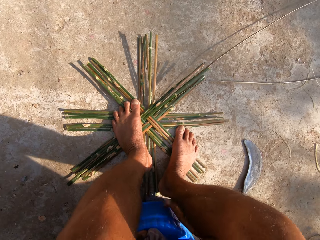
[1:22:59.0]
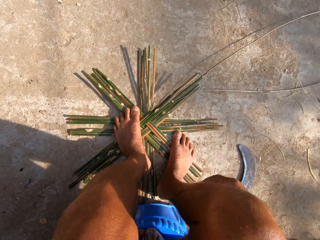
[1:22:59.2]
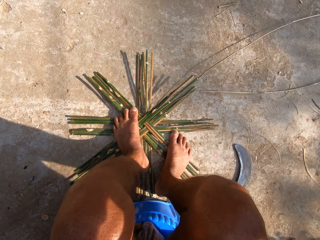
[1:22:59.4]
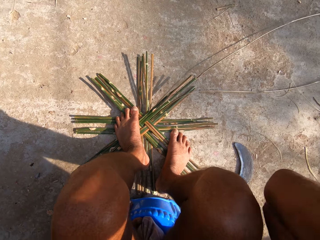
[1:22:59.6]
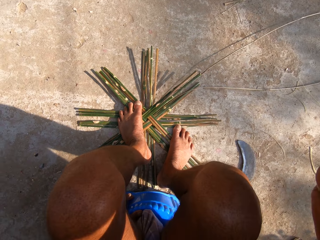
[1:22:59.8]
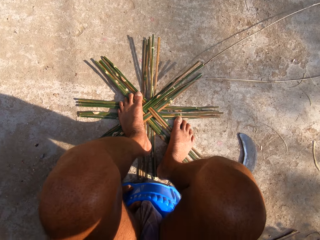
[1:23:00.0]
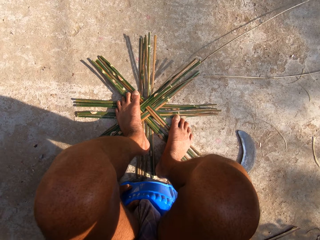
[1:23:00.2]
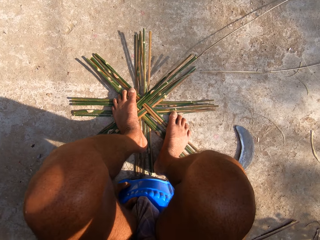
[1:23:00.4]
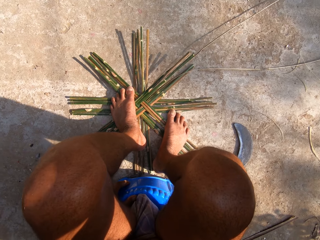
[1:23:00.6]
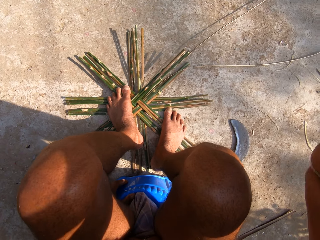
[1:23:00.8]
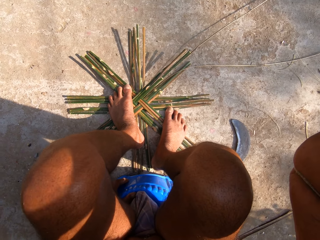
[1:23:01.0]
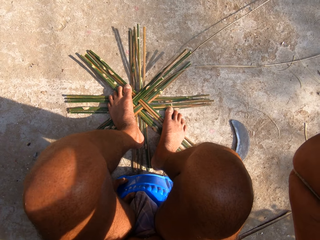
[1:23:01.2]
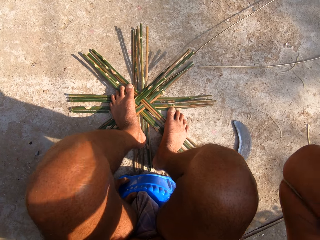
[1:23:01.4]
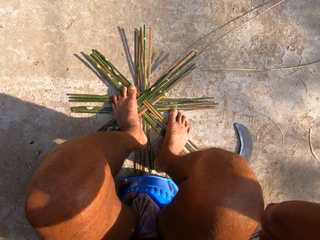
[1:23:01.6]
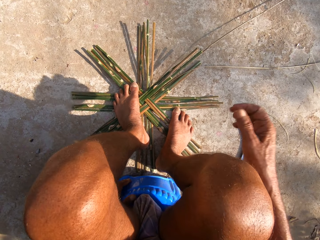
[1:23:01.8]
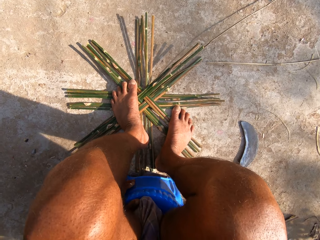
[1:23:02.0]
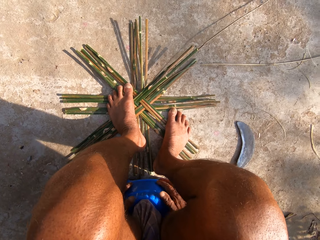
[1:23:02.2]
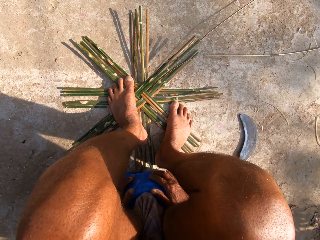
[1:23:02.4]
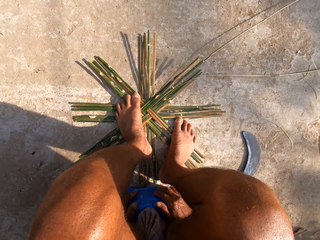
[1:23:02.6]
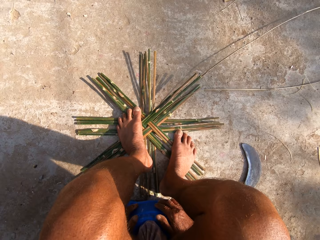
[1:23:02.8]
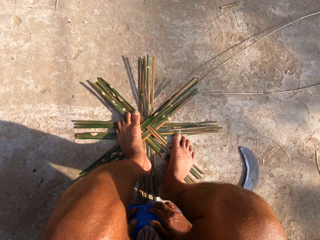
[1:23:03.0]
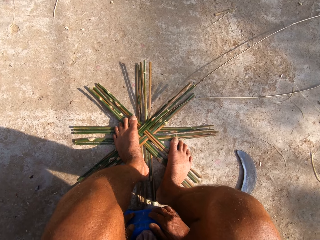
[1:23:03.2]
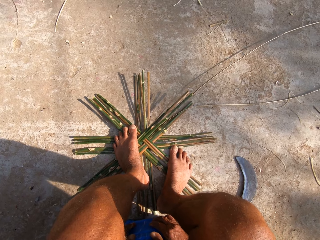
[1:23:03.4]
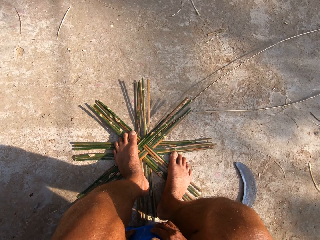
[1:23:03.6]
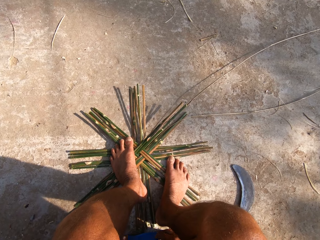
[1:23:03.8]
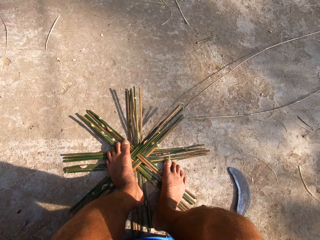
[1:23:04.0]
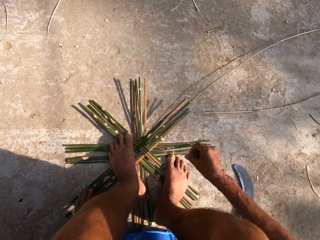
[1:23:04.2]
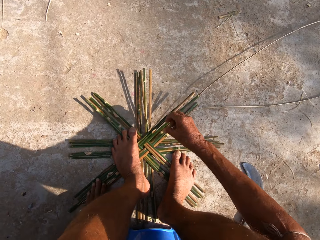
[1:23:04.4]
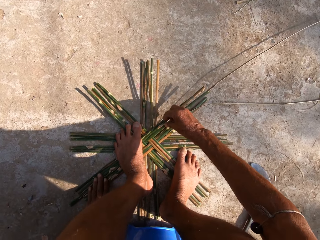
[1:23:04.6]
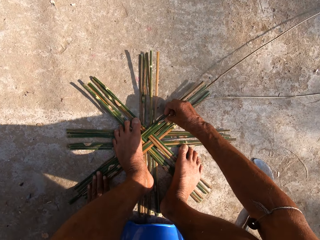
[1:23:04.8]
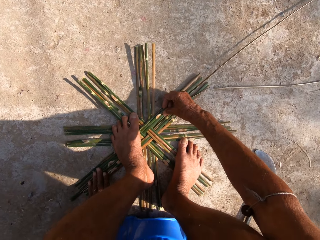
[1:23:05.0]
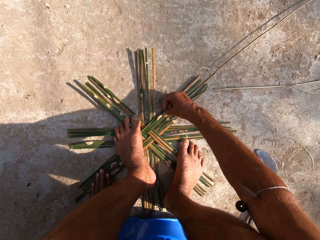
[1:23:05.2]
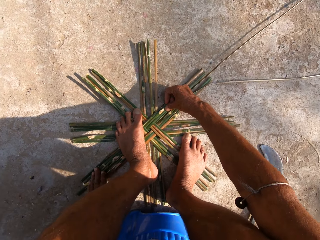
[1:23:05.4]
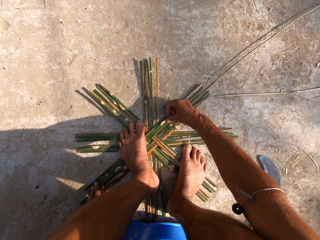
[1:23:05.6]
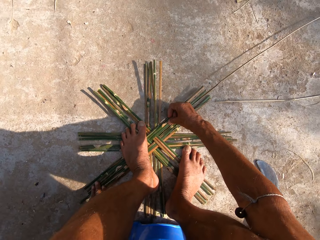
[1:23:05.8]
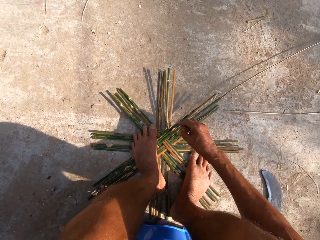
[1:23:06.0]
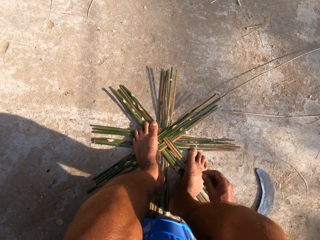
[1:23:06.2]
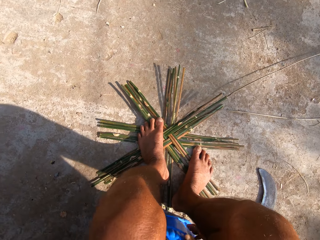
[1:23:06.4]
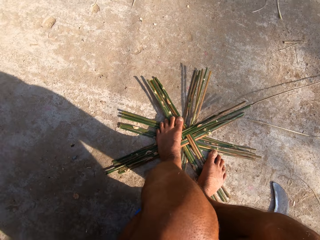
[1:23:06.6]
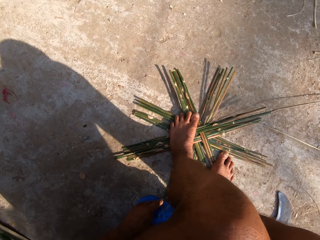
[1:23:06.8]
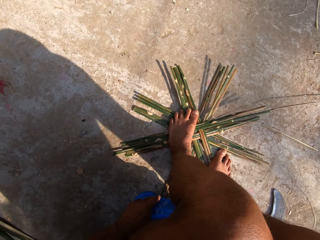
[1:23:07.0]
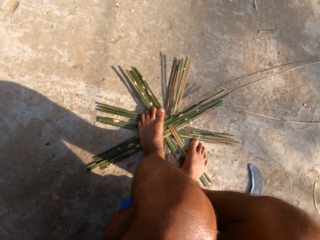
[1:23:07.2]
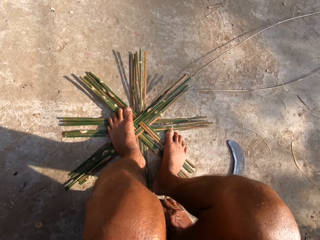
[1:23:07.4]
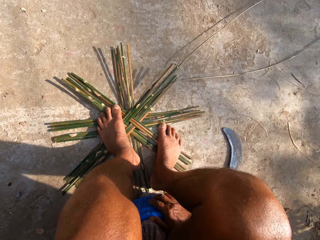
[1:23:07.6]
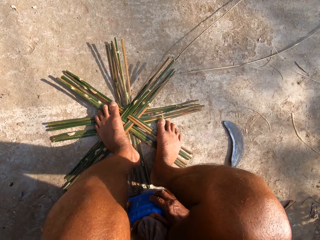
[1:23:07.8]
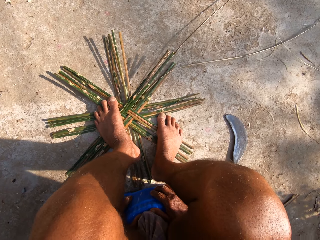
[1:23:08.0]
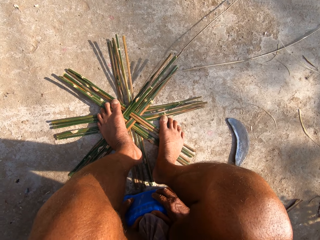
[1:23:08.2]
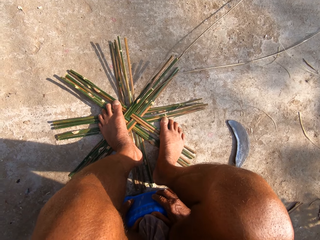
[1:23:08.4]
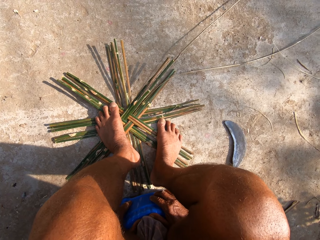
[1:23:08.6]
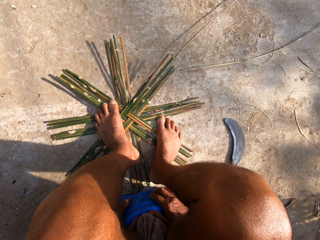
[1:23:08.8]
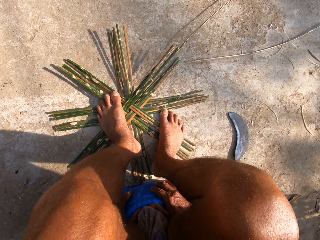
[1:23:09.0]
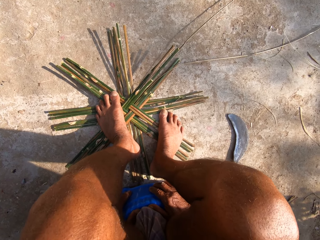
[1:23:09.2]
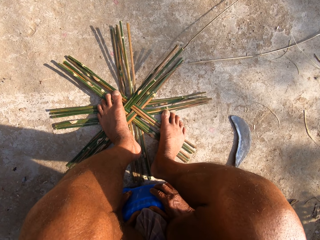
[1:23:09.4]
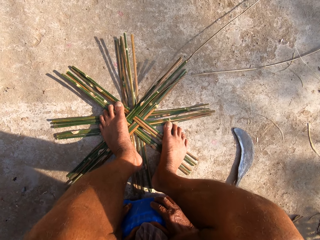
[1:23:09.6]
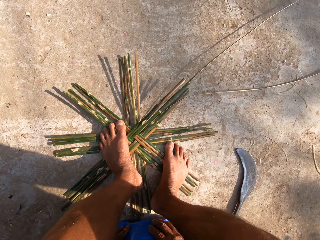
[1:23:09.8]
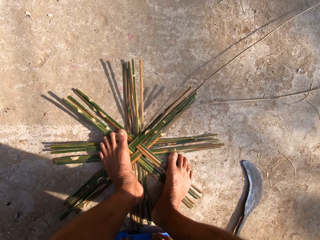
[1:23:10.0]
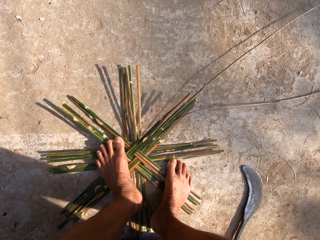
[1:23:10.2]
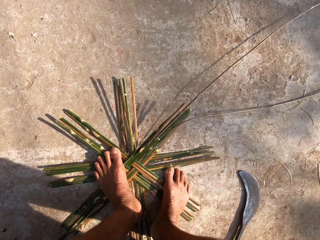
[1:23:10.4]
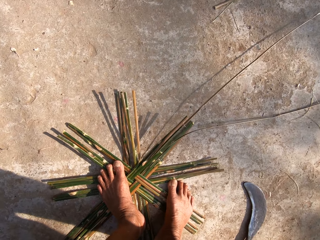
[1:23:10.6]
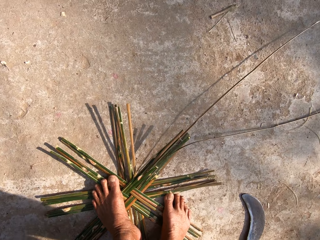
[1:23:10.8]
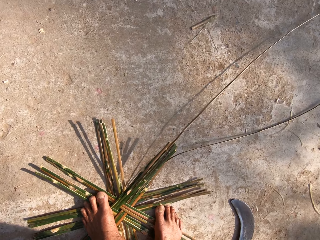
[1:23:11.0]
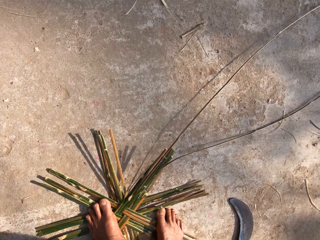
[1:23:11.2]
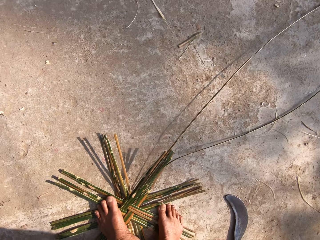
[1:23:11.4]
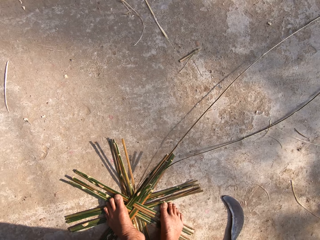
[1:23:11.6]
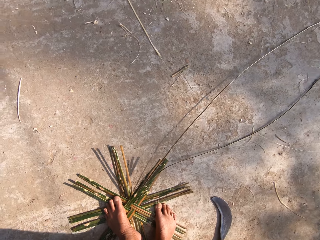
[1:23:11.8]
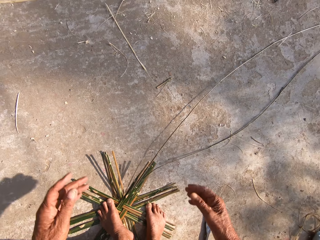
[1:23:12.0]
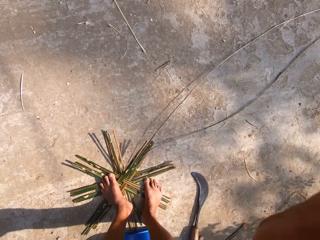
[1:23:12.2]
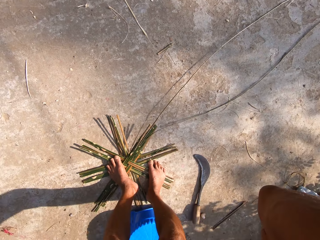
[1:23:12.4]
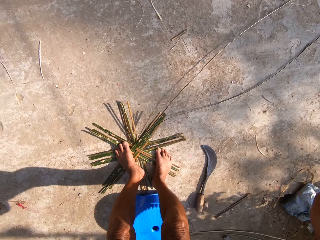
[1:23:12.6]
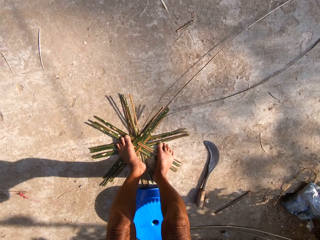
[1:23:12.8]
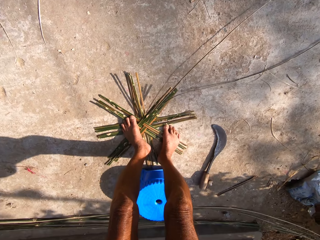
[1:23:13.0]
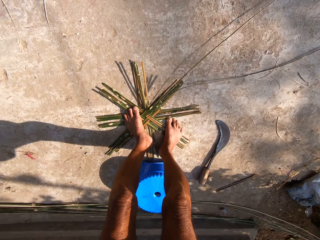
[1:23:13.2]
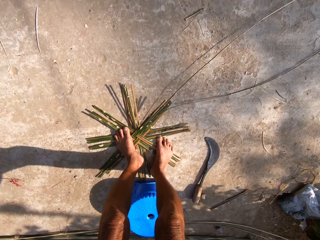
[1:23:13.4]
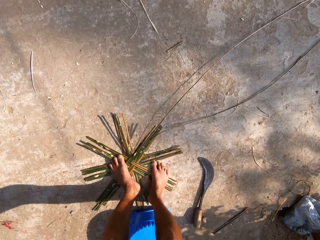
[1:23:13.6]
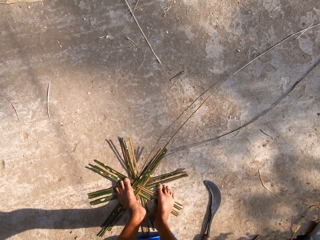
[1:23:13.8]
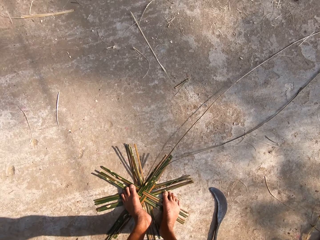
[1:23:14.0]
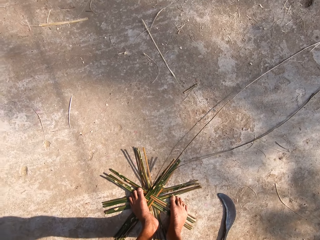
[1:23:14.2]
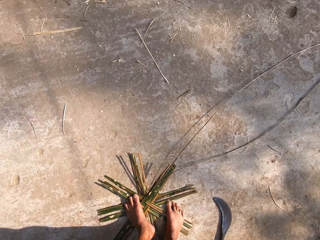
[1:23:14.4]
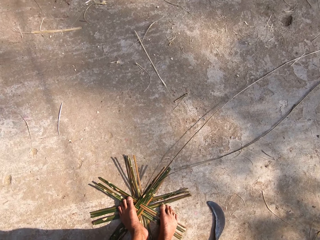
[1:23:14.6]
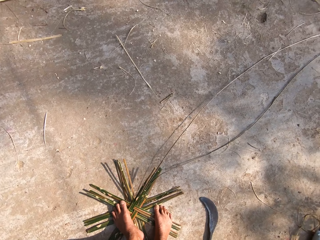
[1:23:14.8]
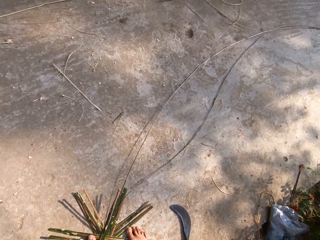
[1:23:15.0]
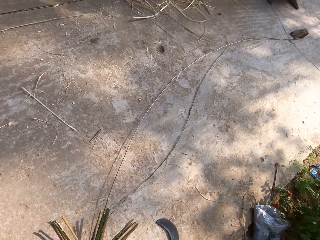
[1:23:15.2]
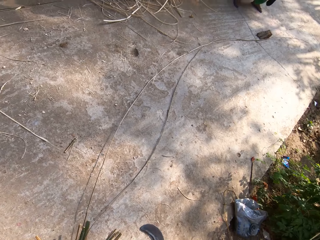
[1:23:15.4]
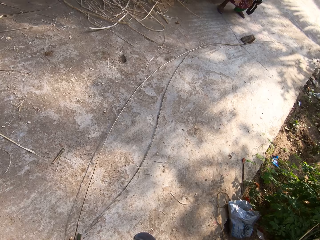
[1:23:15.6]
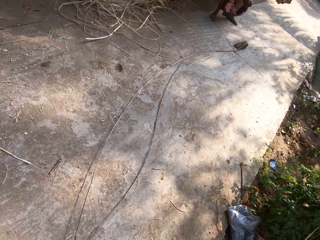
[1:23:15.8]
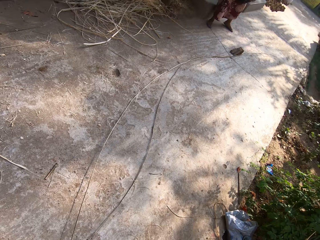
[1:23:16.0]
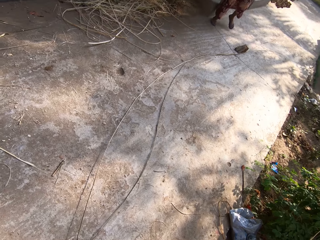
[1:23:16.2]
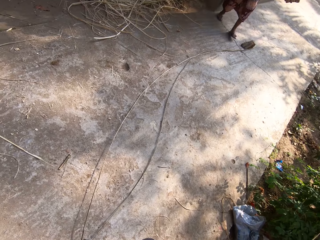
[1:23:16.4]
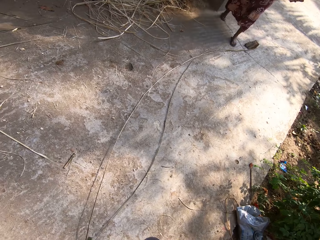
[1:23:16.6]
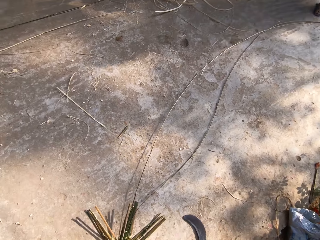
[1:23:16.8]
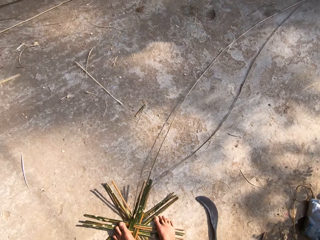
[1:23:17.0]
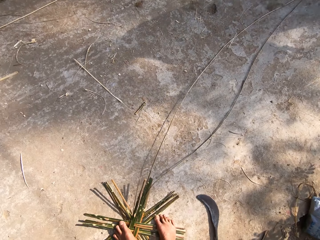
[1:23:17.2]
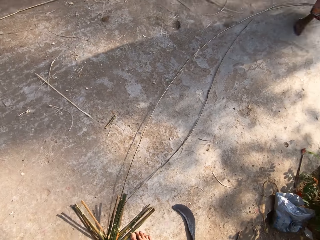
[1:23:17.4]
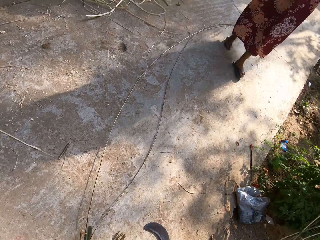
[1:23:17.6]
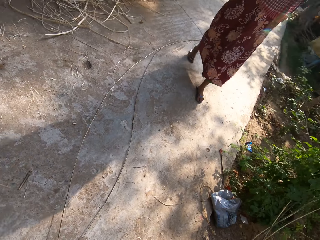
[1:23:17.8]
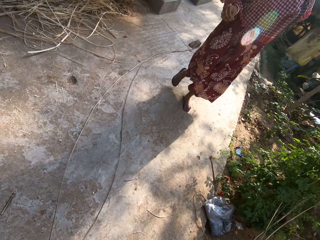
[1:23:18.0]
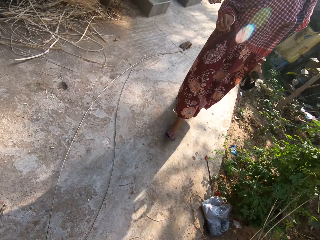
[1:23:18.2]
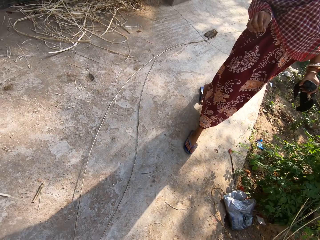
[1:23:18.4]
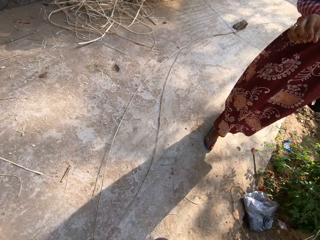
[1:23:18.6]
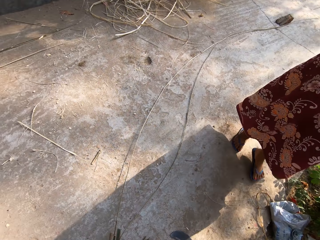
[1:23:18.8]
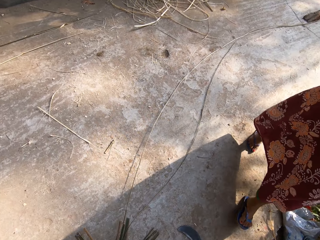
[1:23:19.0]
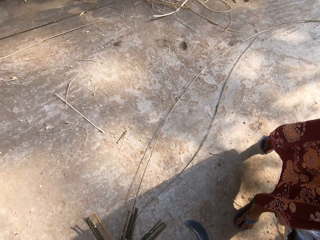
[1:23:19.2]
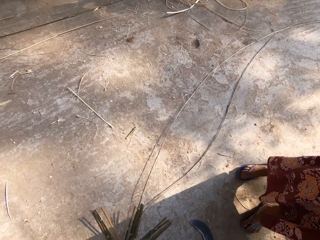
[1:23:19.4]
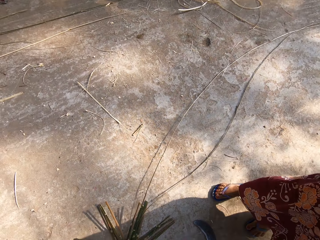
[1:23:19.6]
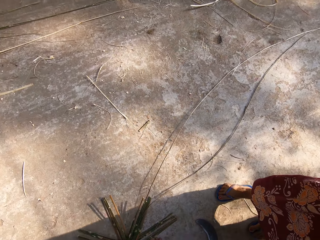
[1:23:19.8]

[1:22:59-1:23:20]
The camera wearer places his hands on the plastic container on the ground. He adjusts his hair with his hands. He lifts his right hand and holds the stool with his left hand. He holds the stool. He places his hands on the plastic container on the ground. He touches the bamboo skin on the ground. He adjusts the pieces of bamboo stick on the ground with his hands. He looks around and holds the stool. He places his hands on the plastic container on the ground. He stands up. He adjusts the camera. He touches his hair with his hands. He converses with a woman. He adjusts the camera. The woman walks towards the camera wearer.
